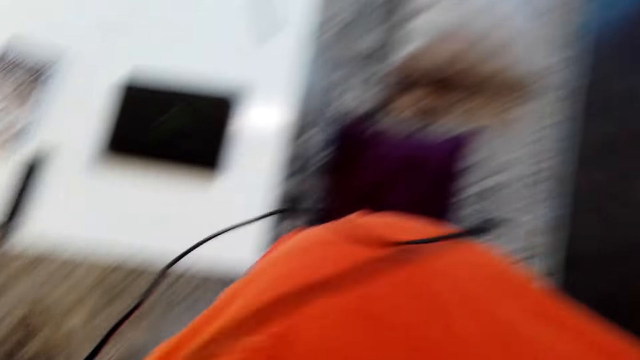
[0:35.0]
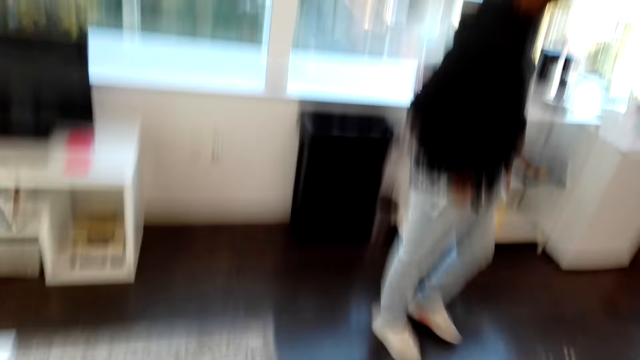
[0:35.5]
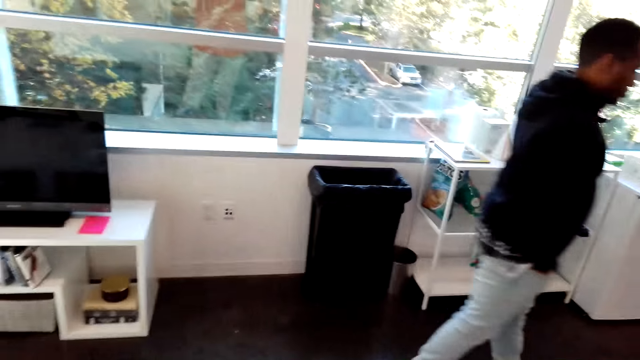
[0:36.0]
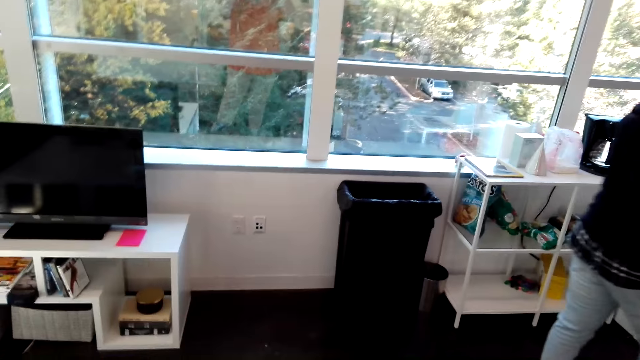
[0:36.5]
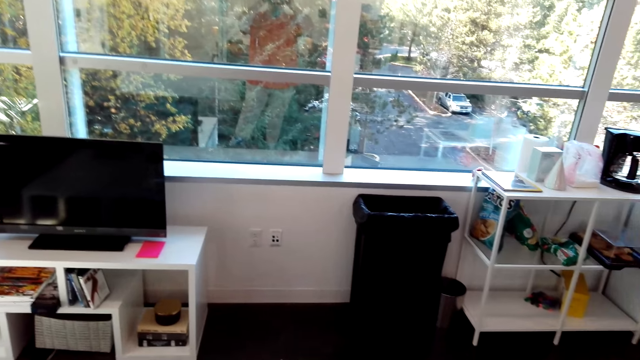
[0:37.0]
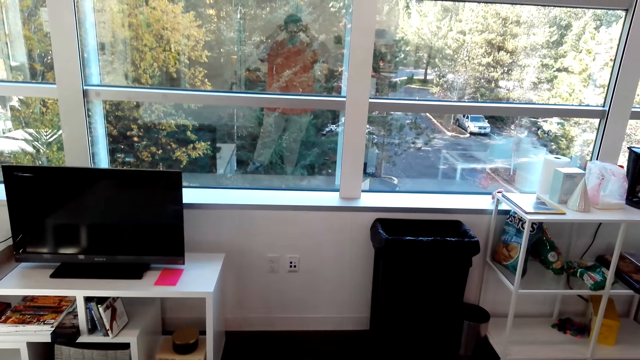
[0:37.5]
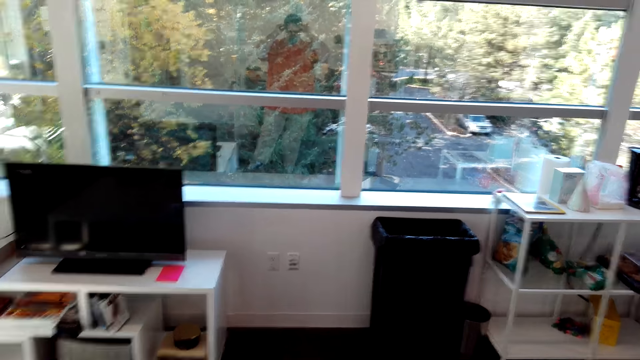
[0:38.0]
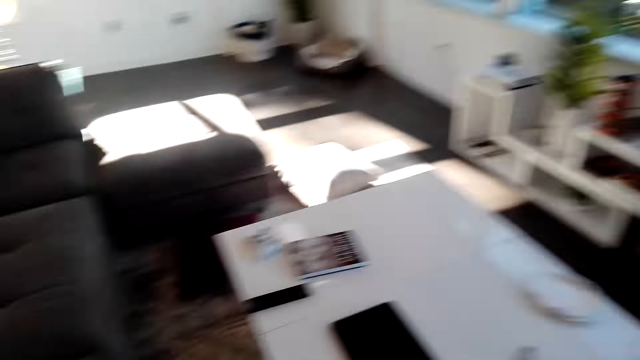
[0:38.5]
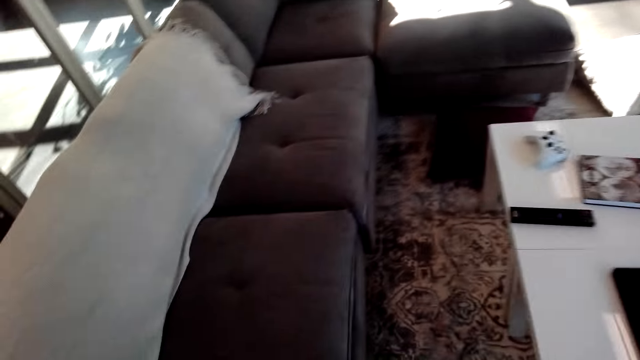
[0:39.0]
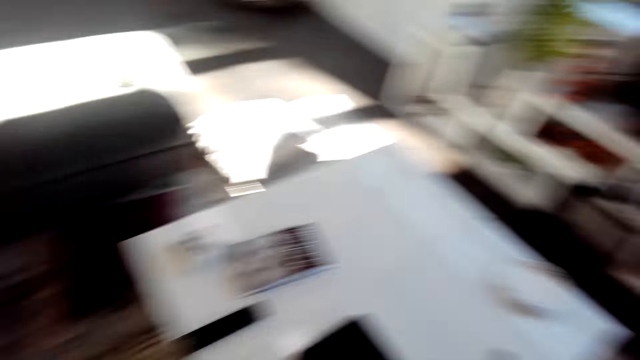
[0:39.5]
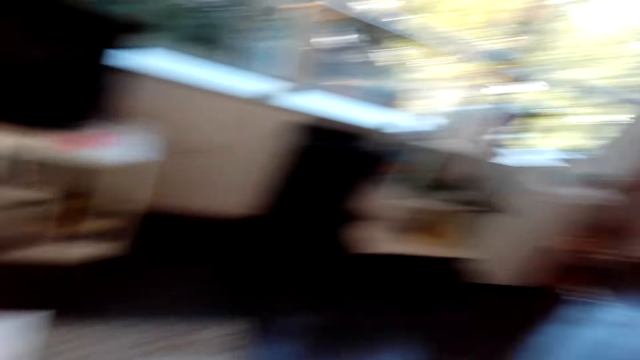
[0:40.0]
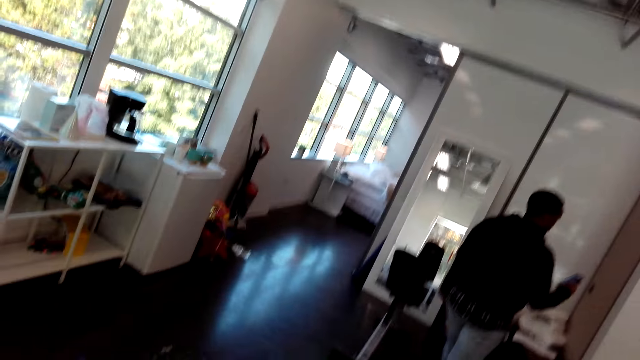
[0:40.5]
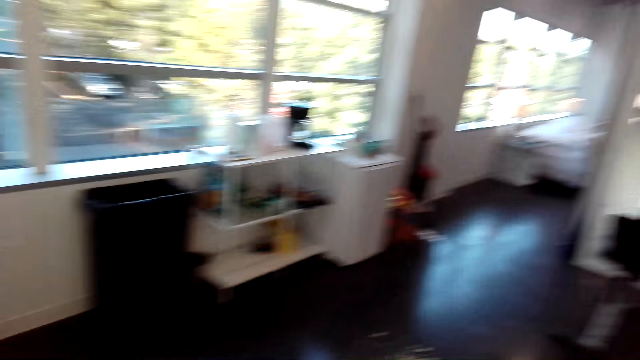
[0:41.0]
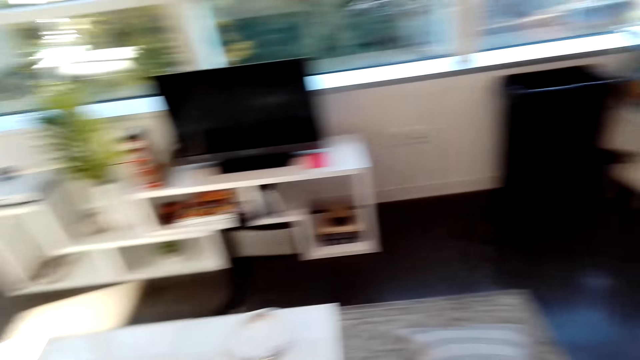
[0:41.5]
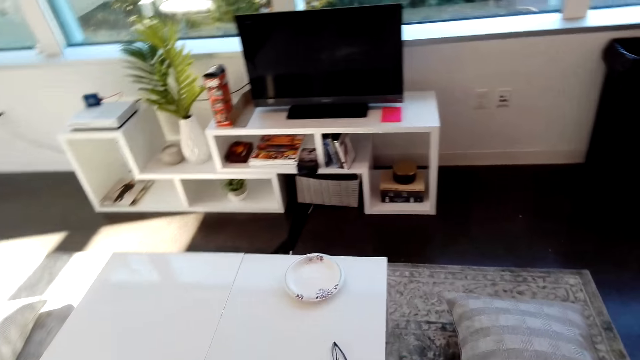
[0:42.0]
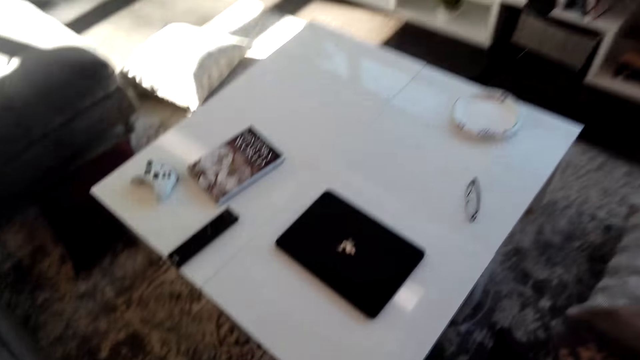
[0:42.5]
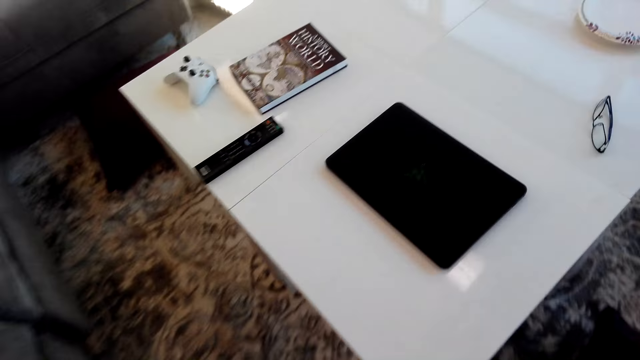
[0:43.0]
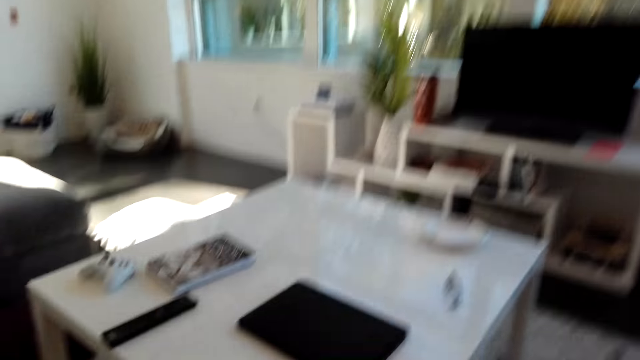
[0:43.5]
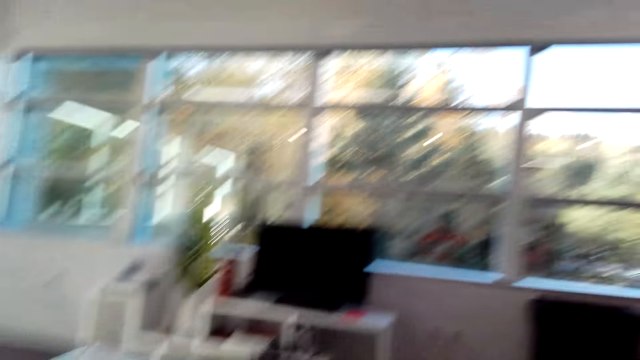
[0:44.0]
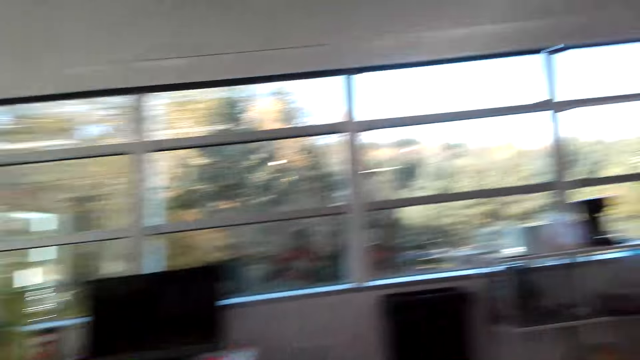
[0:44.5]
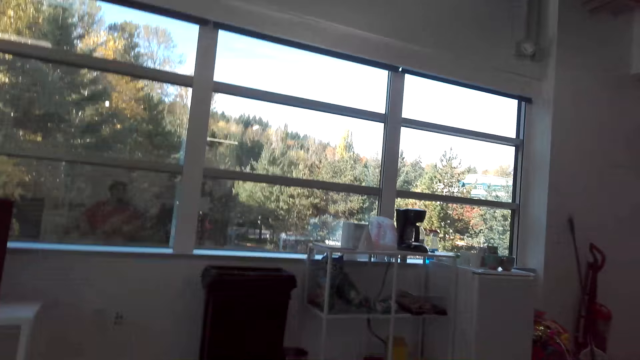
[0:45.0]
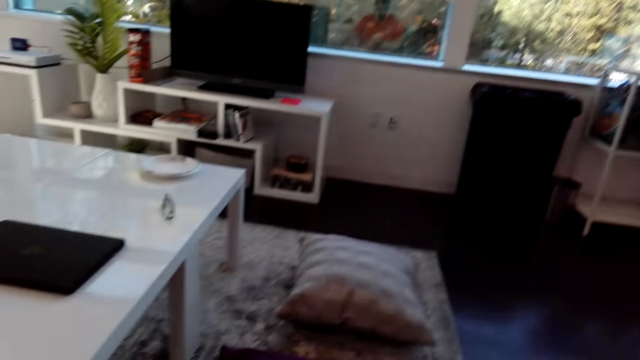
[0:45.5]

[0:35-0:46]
The camera wearer looks around.

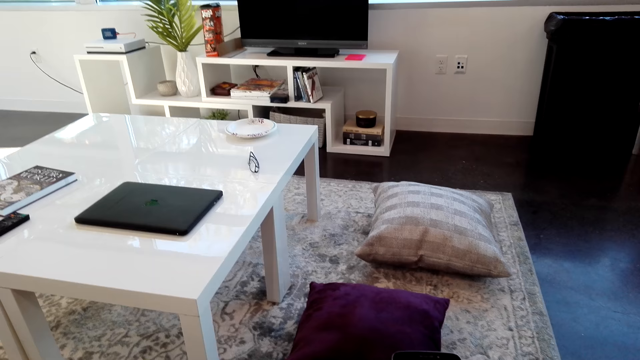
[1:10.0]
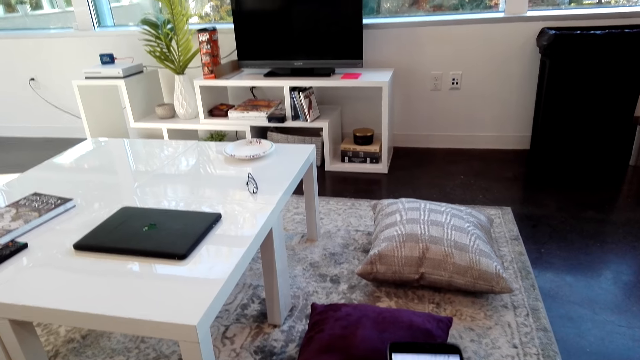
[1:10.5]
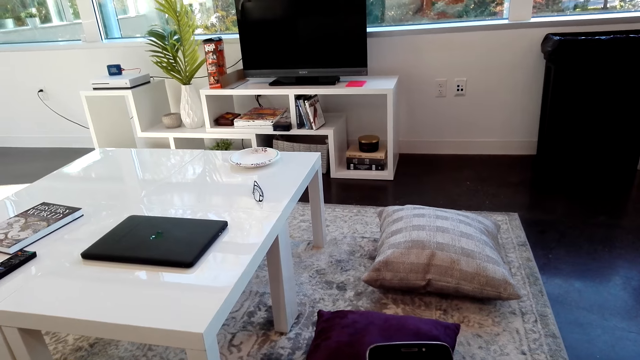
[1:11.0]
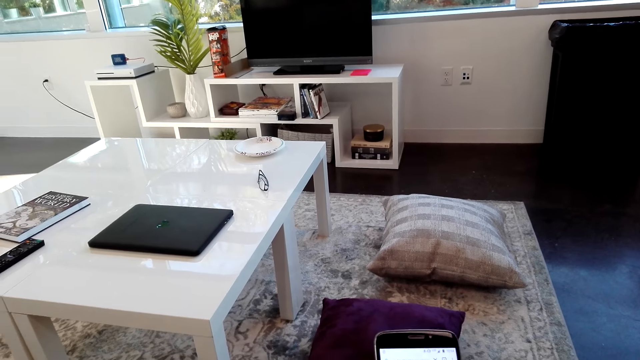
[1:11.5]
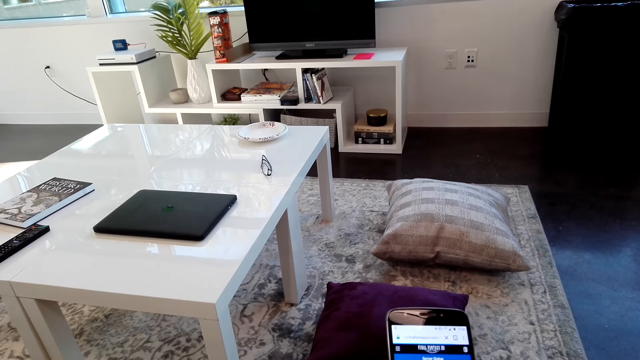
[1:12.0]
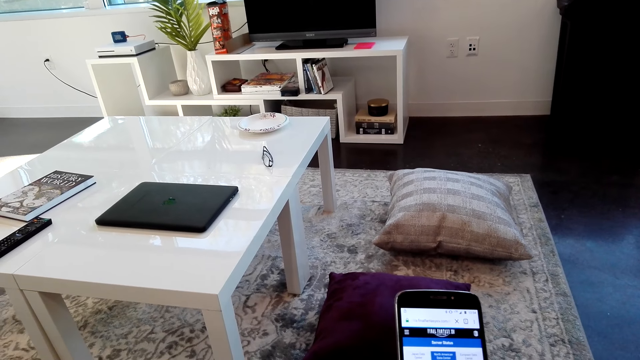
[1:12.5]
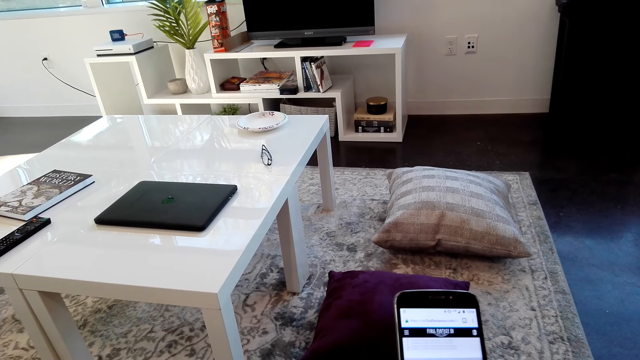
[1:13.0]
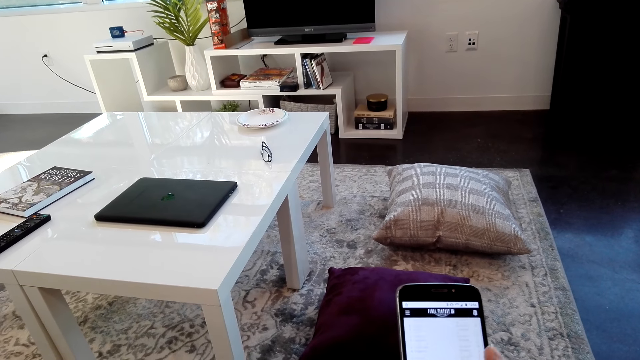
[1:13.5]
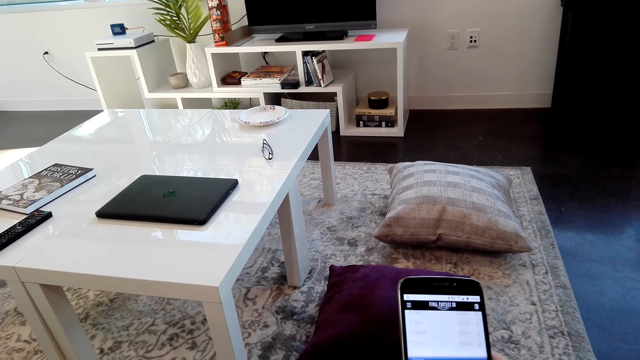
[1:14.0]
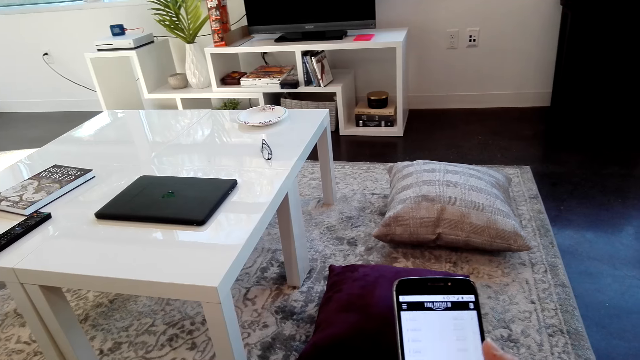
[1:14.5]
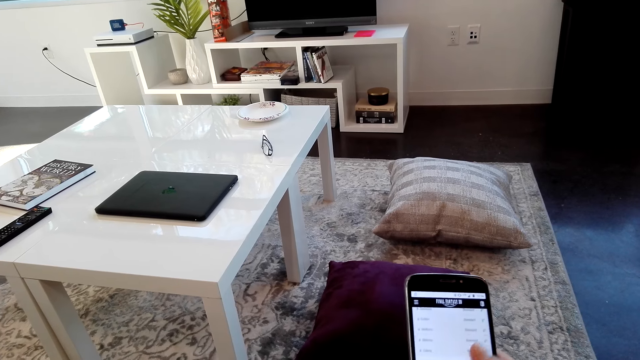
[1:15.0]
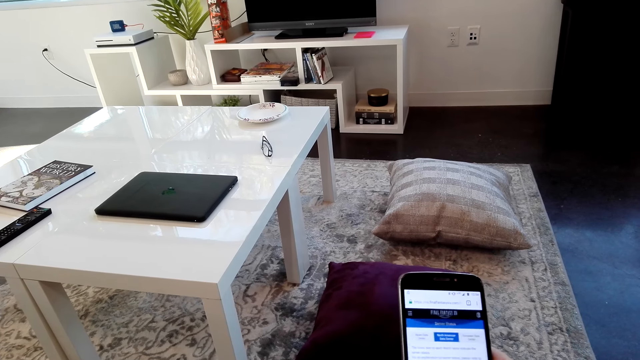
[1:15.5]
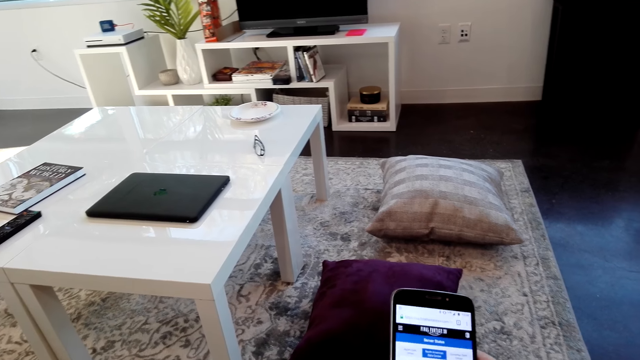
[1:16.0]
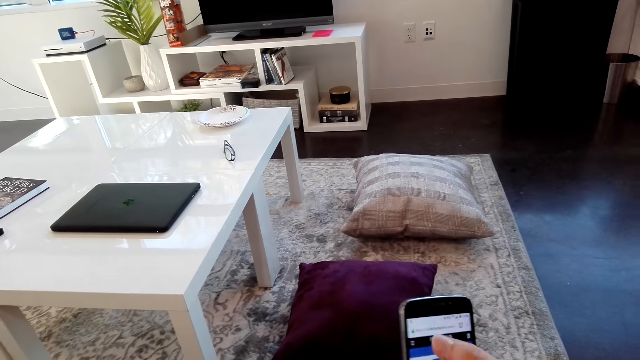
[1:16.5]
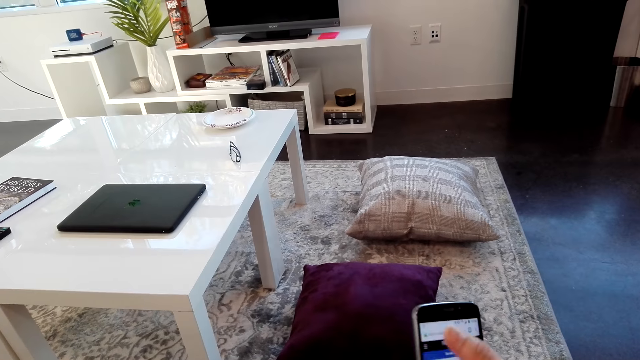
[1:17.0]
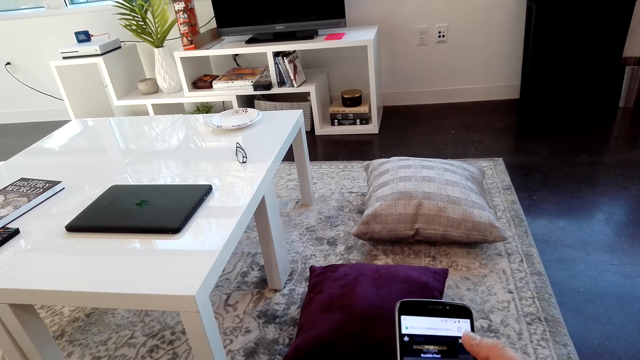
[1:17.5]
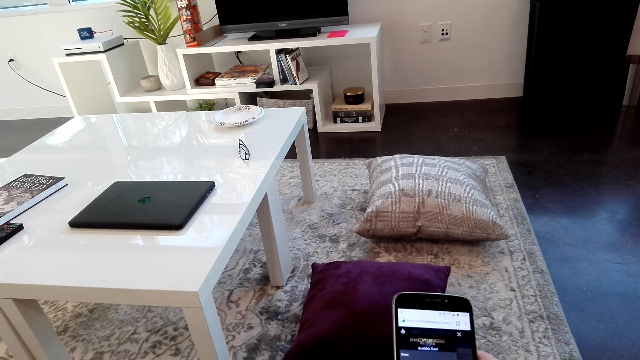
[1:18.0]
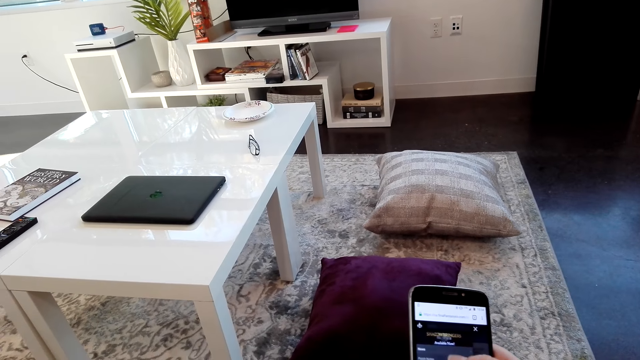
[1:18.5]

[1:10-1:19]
The camera wearer operates the cellphone. They are looking on their phone.
